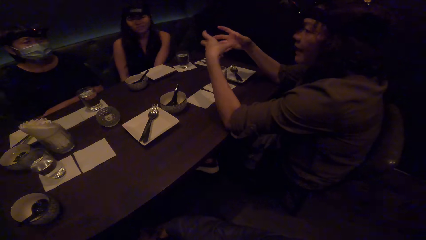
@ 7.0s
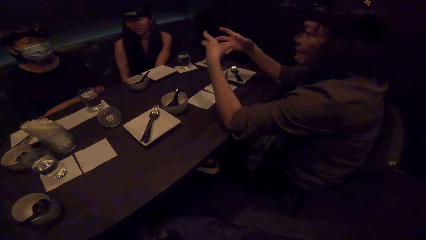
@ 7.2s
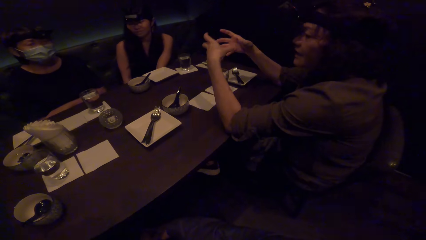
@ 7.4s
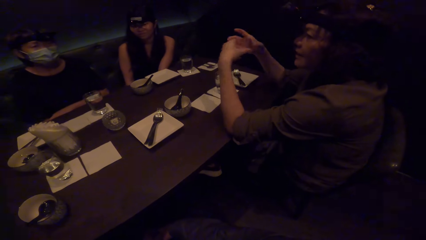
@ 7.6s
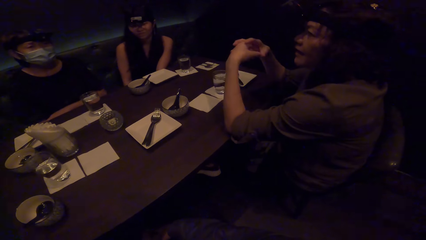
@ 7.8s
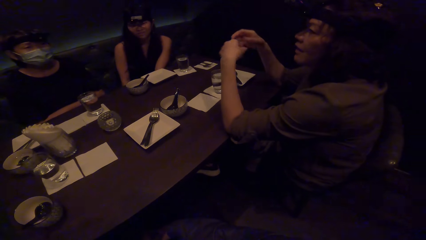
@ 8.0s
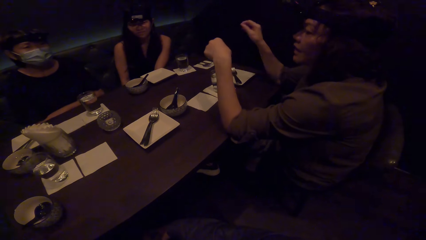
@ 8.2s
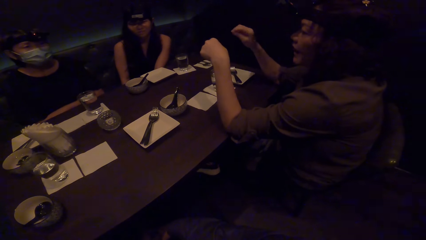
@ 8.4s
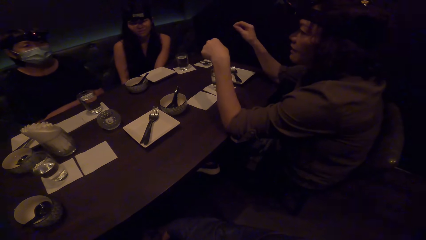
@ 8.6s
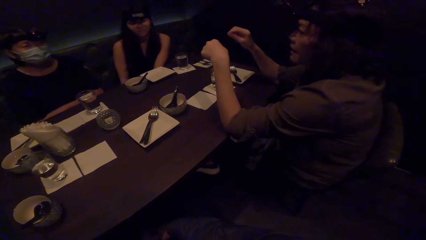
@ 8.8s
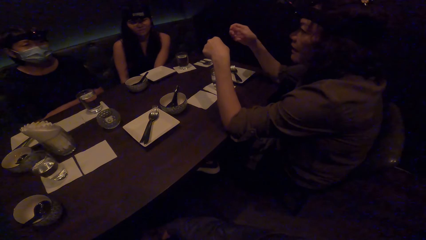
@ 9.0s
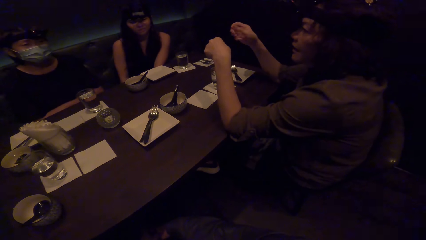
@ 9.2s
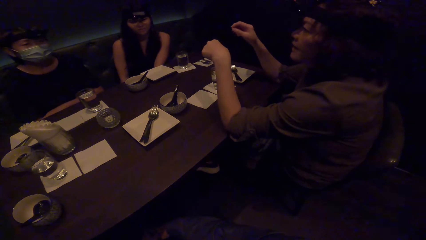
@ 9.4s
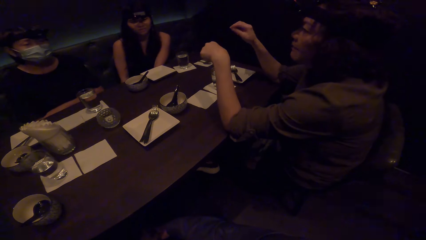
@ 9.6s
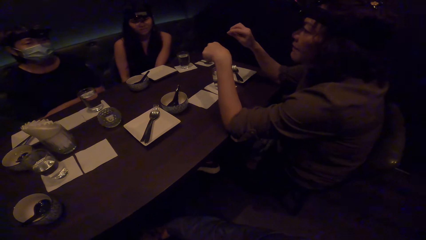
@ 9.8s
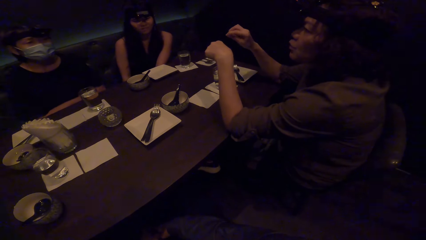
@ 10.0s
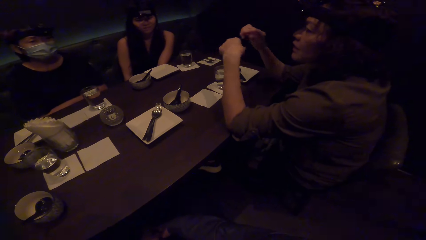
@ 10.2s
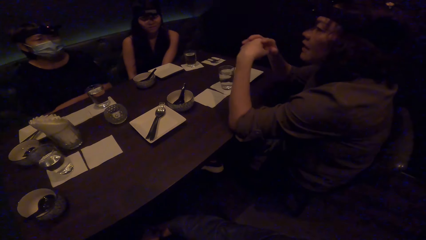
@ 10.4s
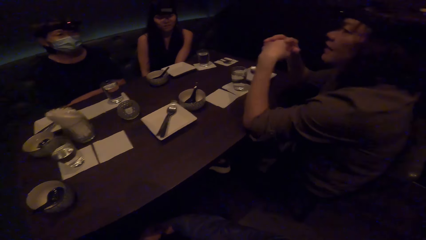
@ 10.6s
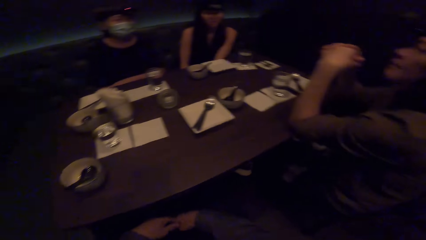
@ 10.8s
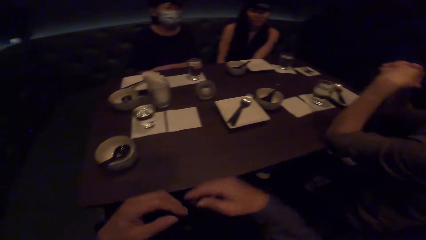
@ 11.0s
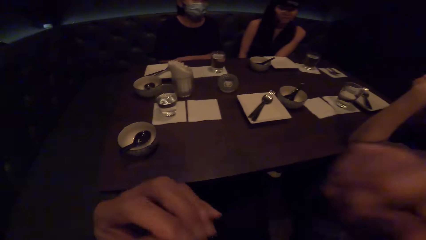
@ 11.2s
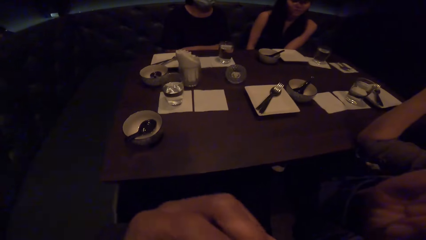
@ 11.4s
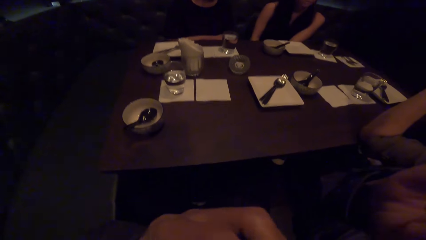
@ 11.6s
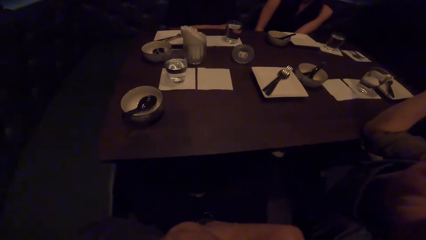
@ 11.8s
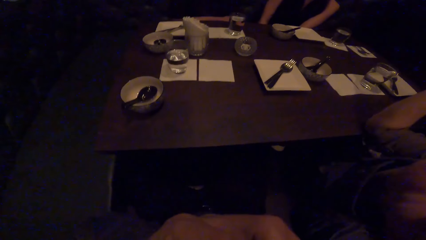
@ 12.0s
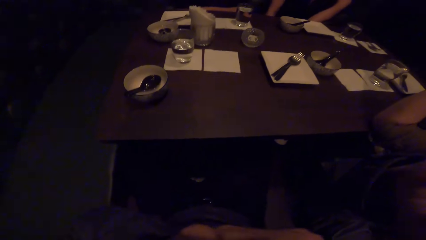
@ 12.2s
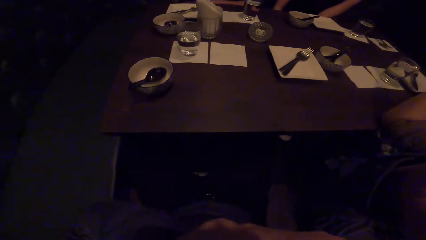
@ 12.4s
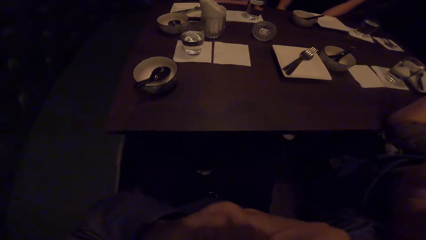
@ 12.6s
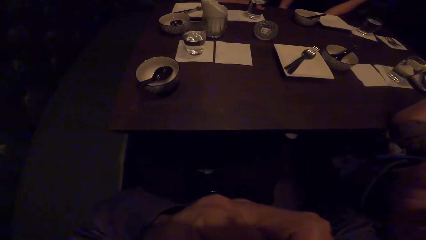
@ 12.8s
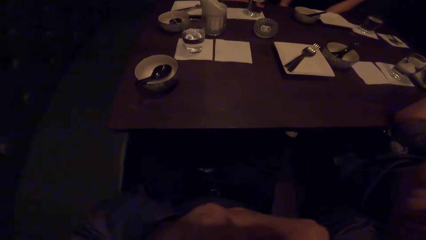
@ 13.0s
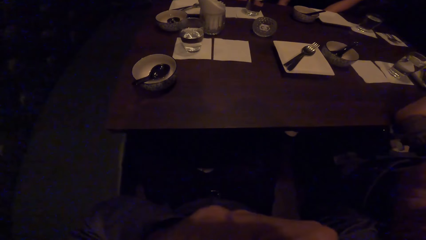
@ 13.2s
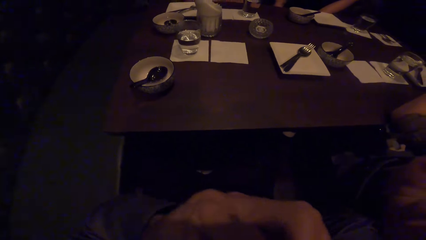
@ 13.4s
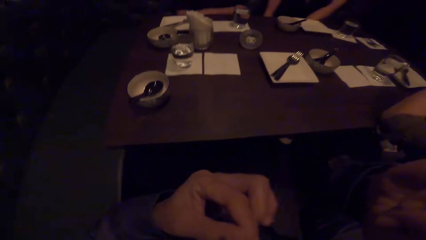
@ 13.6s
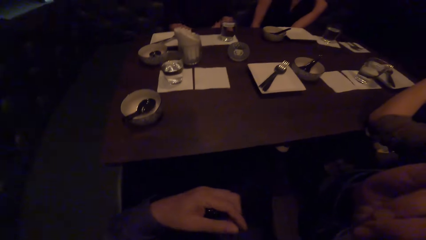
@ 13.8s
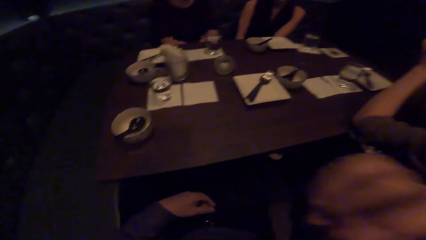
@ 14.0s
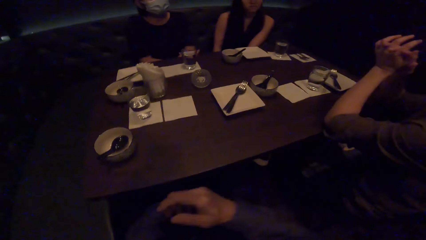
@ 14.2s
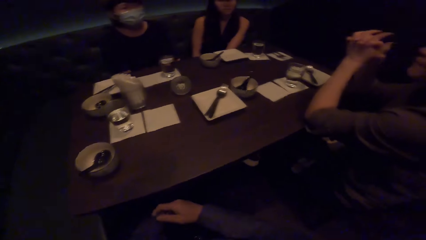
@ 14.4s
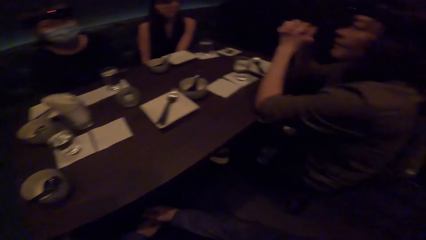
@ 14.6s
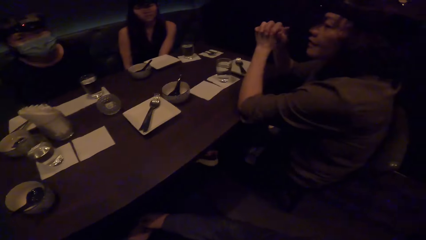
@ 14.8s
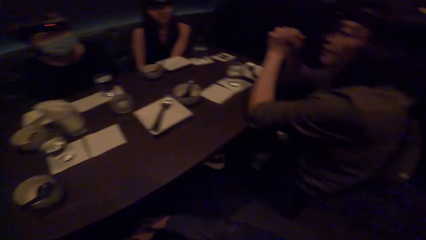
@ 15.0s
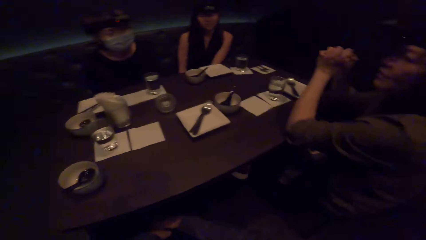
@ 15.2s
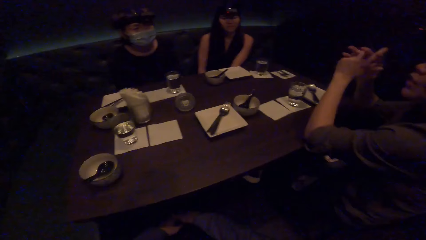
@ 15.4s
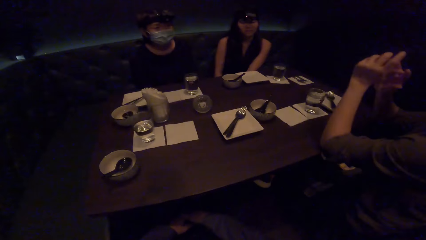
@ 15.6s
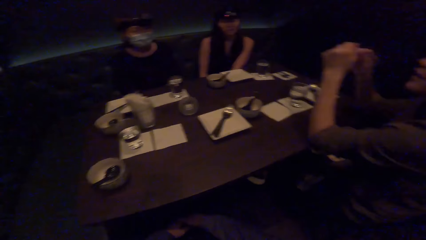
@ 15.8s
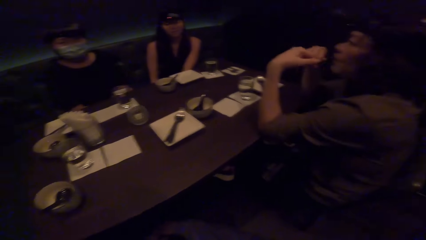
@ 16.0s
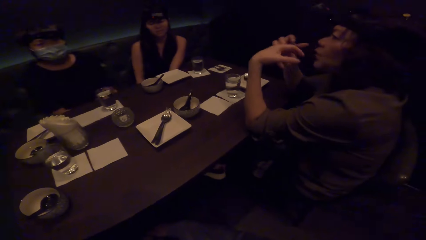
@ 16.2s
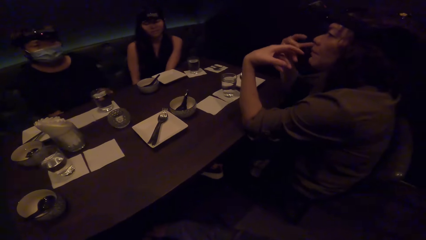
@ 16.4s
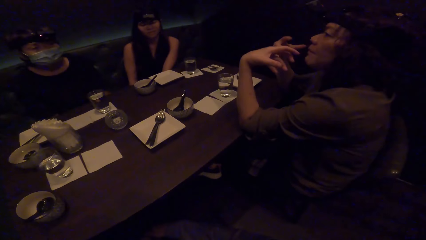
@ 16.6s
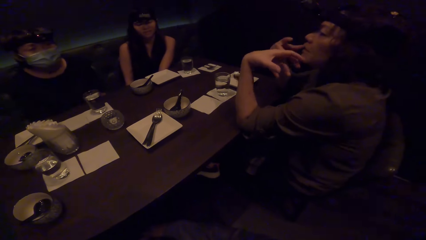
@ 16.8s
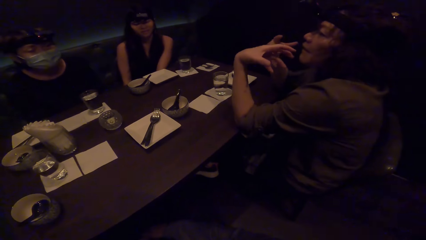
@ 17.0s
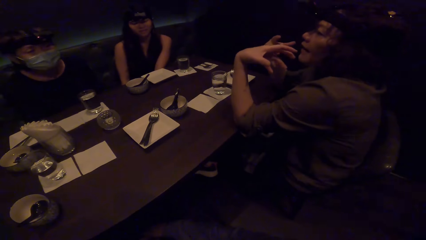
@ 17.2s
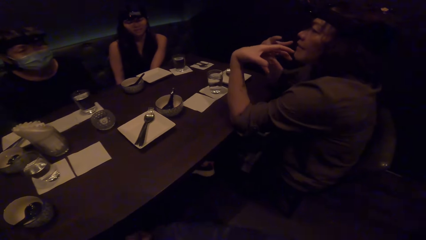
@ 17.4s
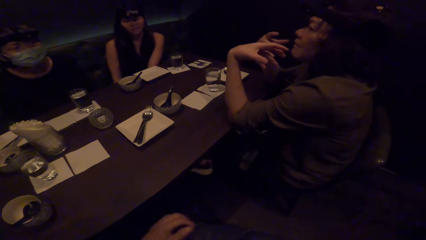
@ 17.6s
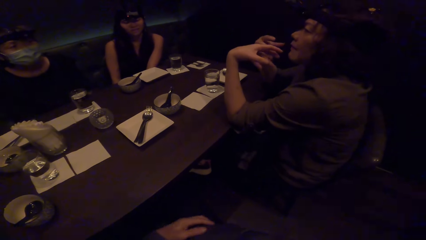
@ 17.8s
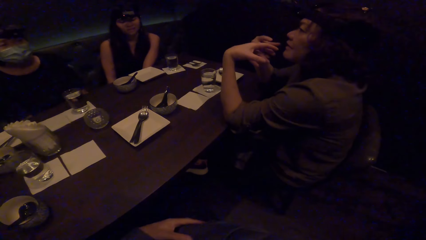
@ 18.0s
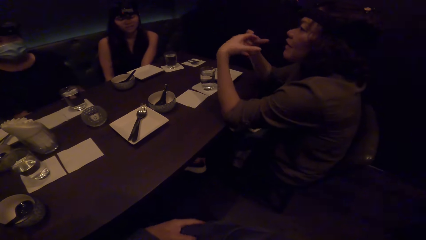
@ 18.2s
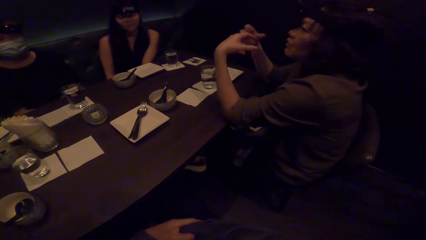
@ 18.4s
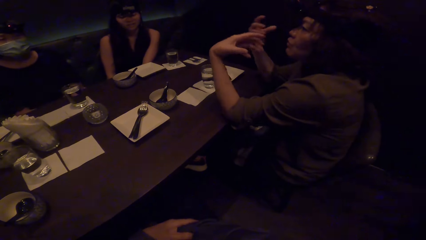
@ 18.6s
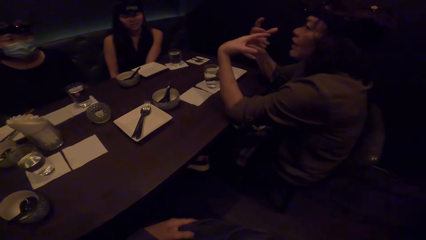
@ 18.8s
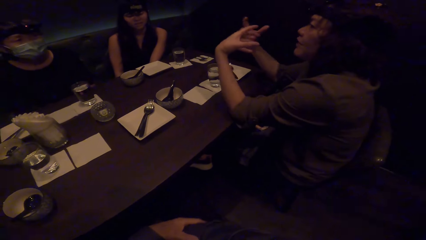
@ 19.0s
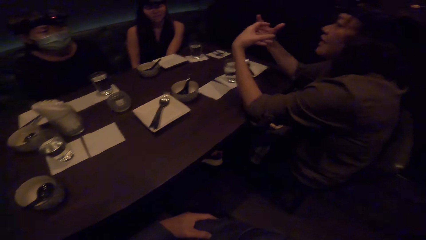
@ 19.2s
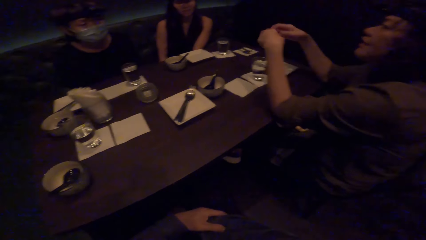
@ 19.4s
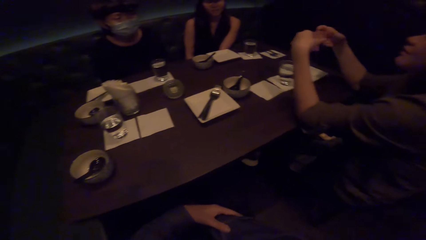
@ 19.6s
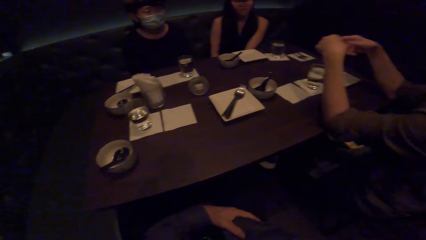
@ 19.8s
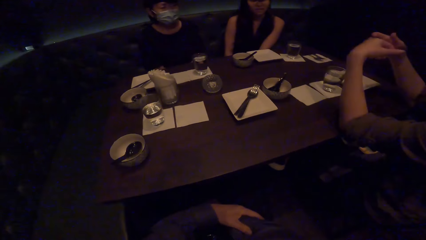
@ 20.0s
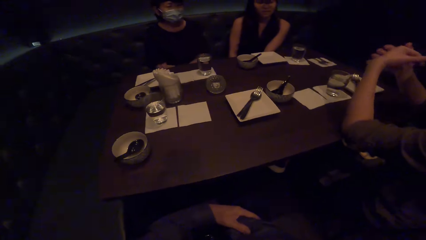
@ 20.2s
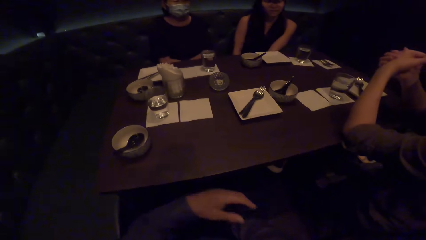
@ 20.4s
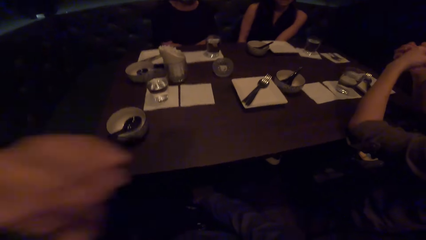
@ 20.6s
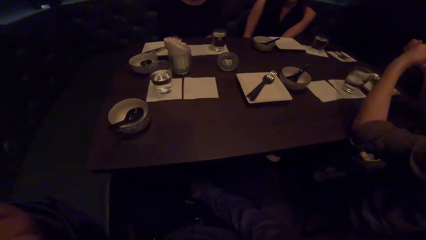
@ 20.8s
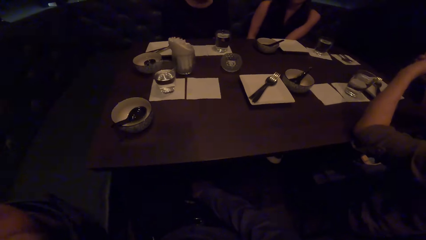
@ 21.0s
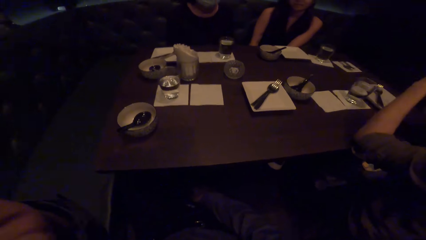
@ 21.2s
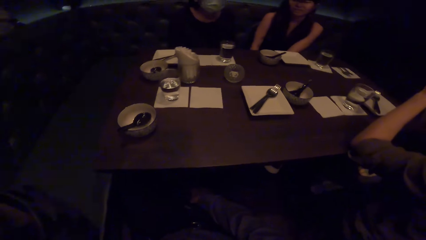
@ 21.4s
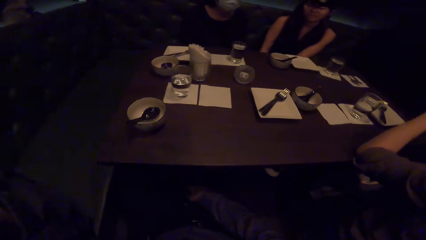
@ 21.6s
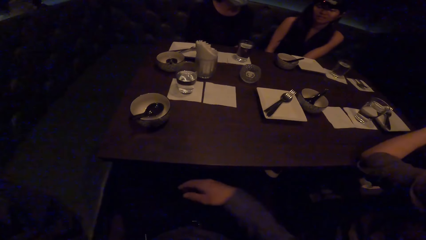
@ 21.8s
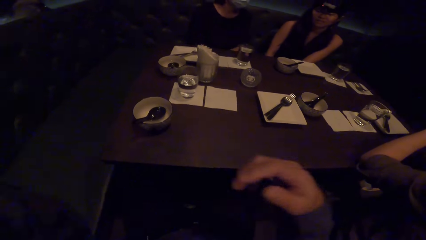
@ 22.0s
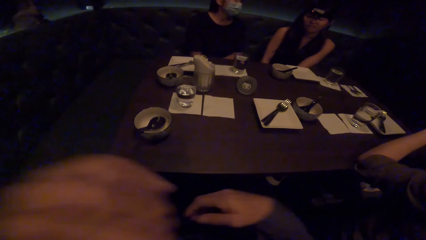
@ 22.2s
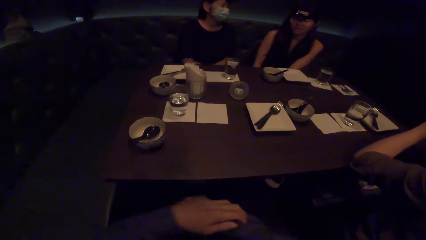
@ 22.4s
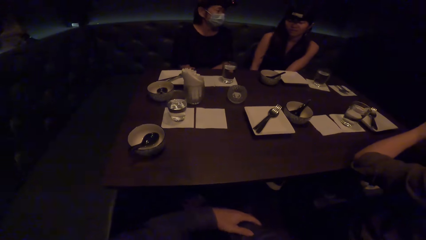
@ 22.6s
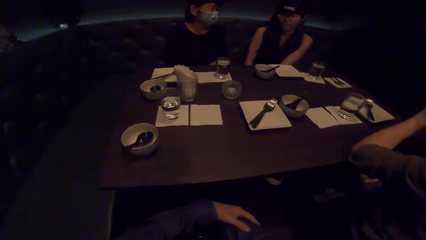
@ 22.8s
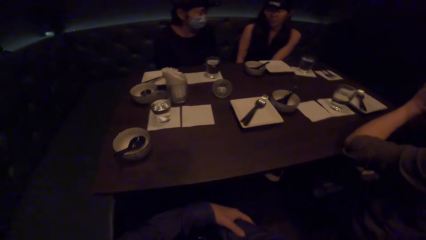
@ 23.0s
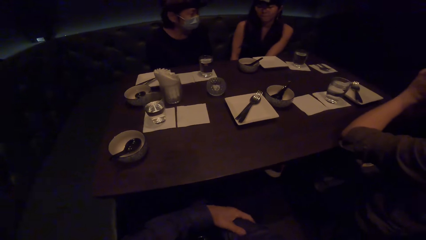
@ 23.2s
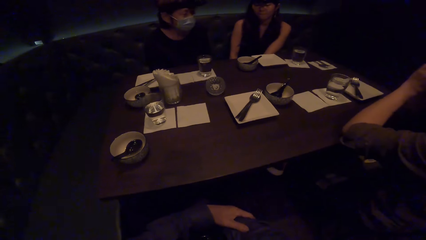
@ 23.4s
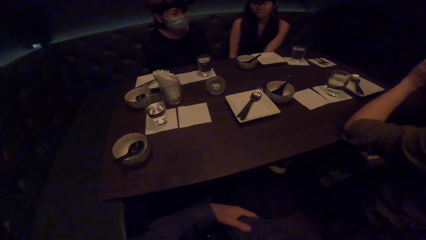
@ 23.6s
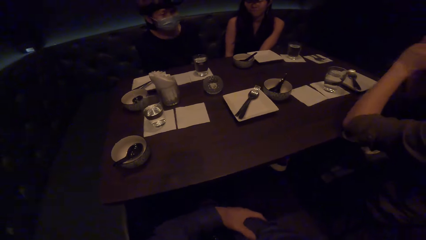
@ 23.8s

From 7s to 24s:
A woman rests her hand on a table. The woman sways the right hand. The woman holds hands together. The camera wearer raises both hands. They drop both hands. They look around. The woman sways both hands. The woman puts hands together. The camera wearer looks around. They raise the left hand. They raise the right hand. They hold both hands together.
